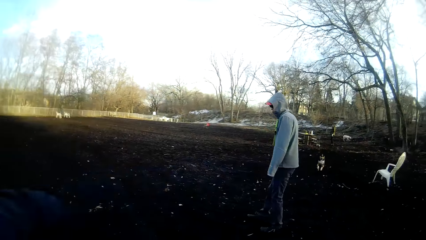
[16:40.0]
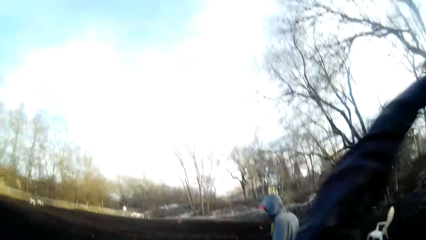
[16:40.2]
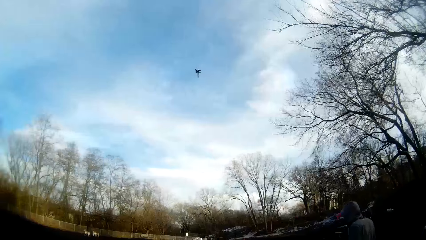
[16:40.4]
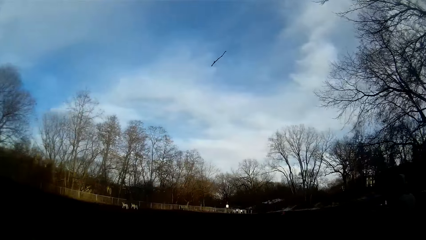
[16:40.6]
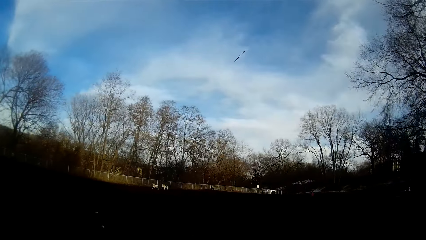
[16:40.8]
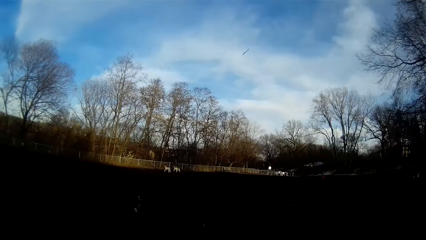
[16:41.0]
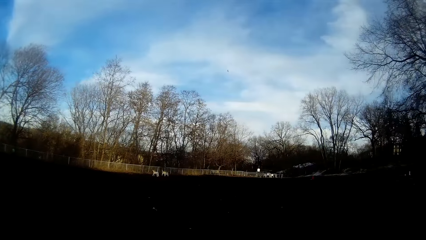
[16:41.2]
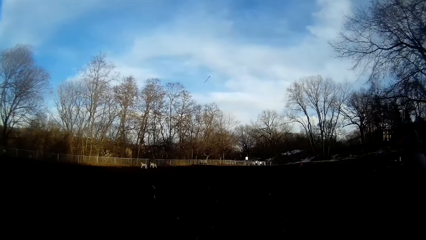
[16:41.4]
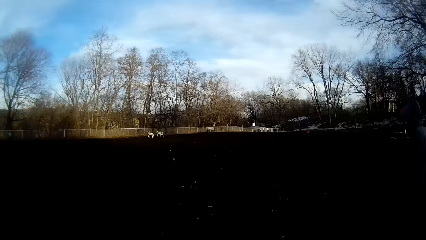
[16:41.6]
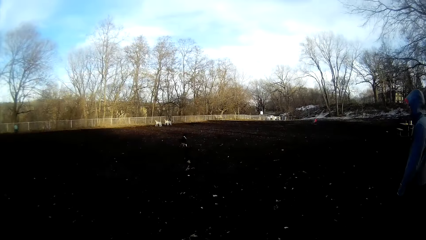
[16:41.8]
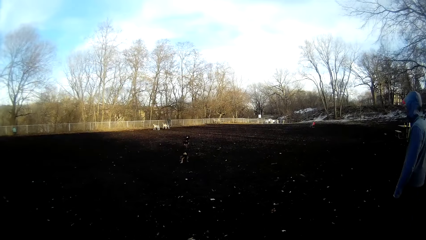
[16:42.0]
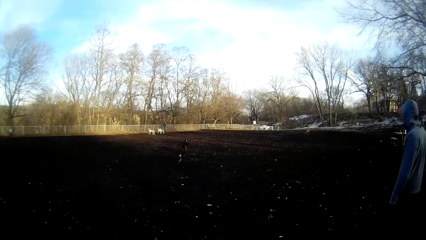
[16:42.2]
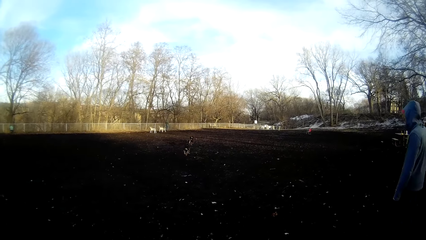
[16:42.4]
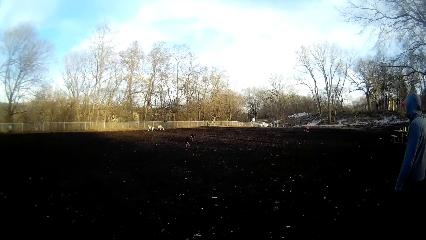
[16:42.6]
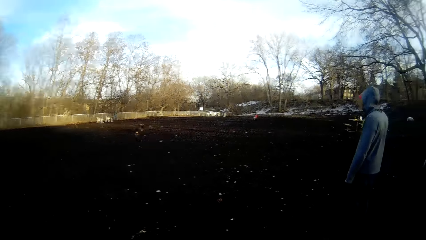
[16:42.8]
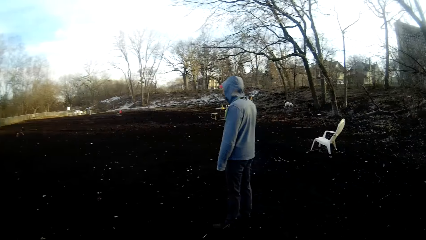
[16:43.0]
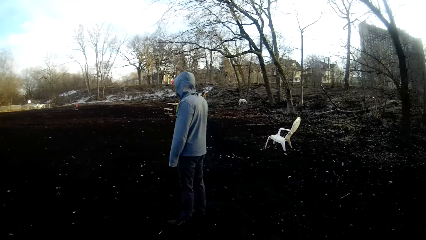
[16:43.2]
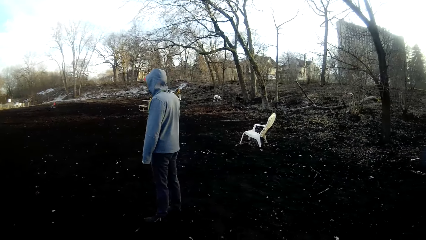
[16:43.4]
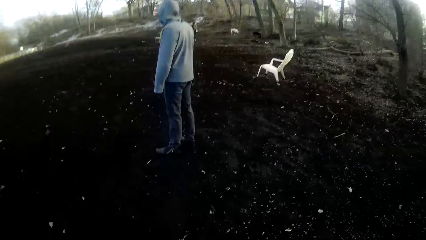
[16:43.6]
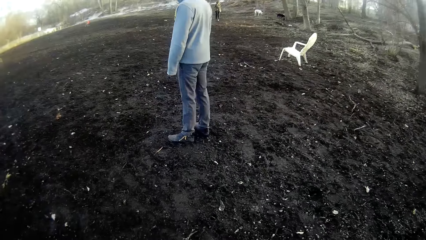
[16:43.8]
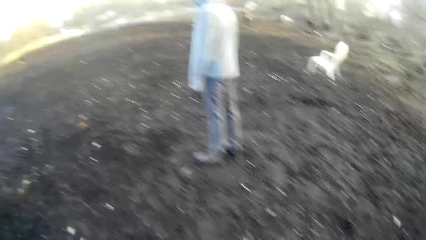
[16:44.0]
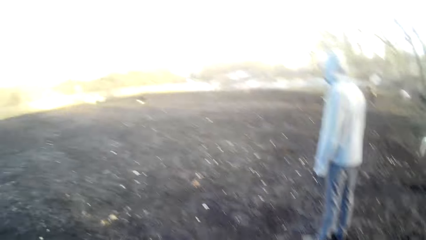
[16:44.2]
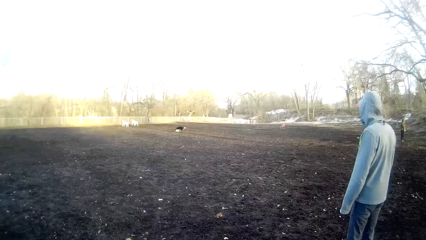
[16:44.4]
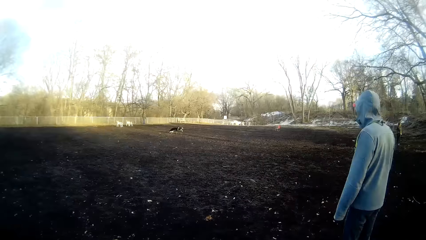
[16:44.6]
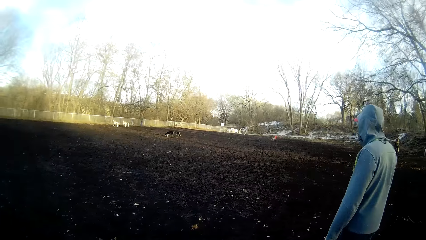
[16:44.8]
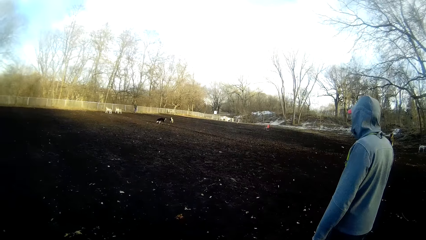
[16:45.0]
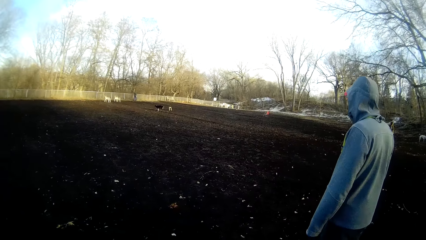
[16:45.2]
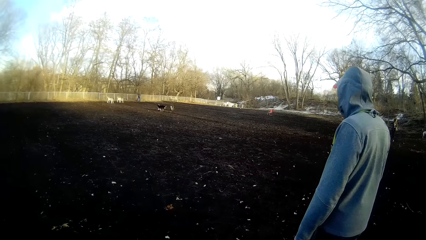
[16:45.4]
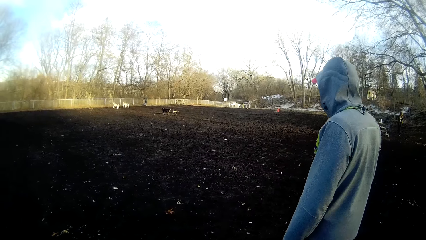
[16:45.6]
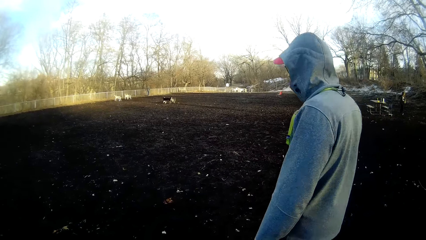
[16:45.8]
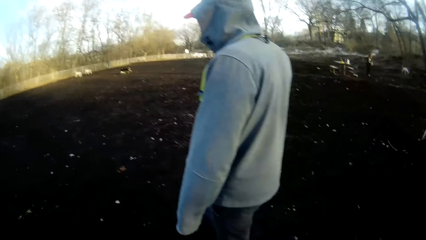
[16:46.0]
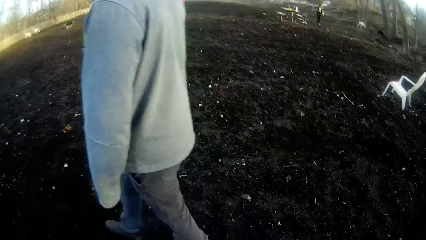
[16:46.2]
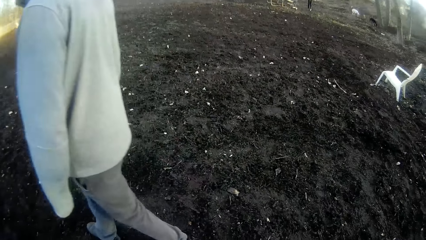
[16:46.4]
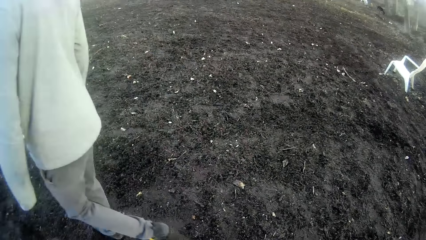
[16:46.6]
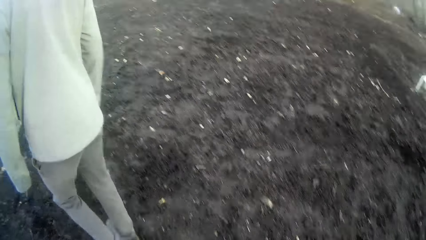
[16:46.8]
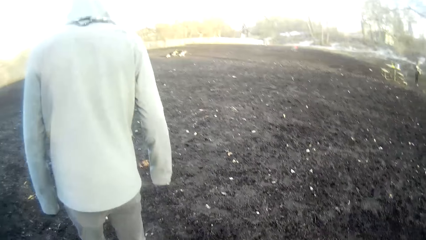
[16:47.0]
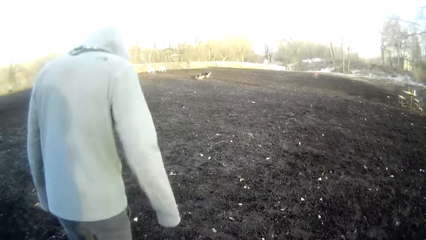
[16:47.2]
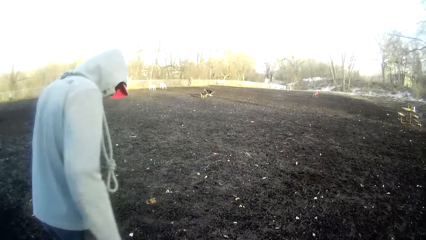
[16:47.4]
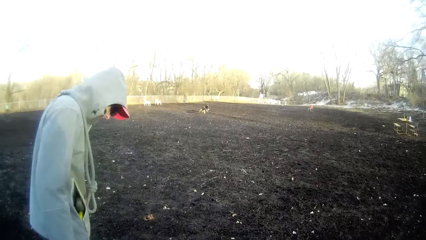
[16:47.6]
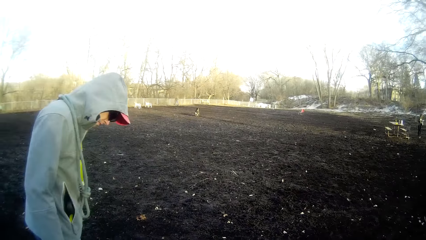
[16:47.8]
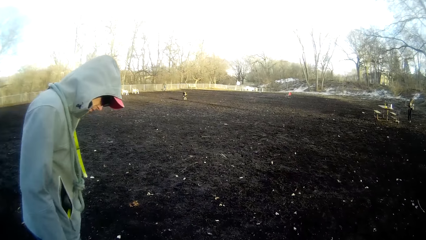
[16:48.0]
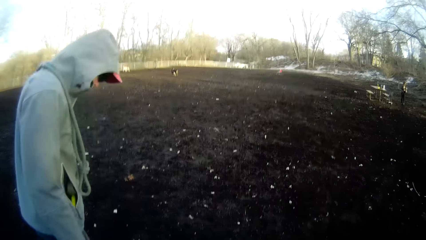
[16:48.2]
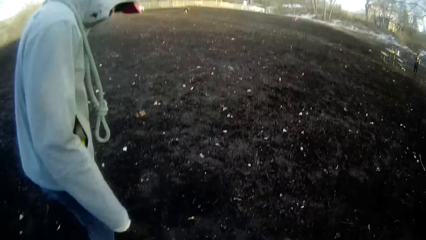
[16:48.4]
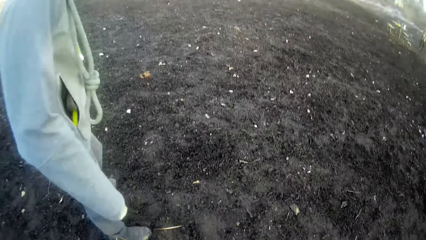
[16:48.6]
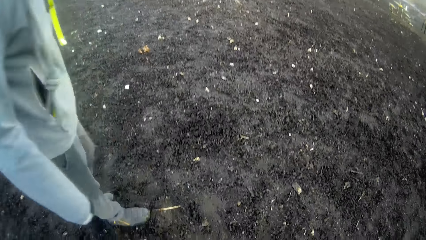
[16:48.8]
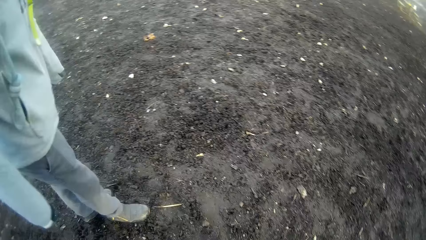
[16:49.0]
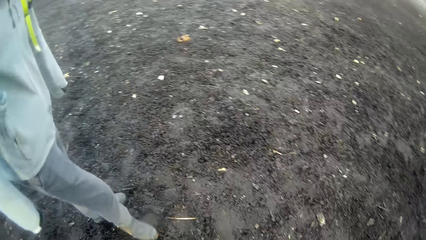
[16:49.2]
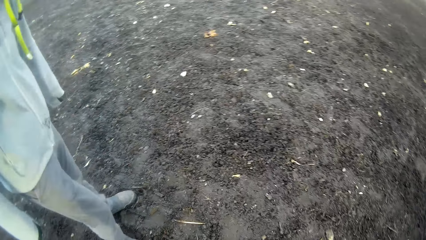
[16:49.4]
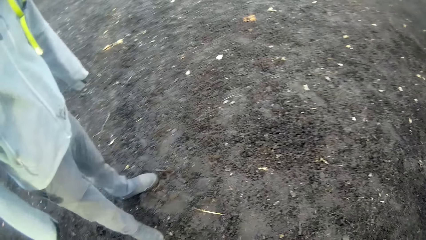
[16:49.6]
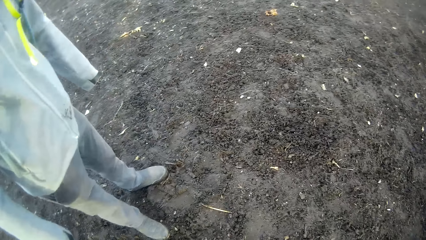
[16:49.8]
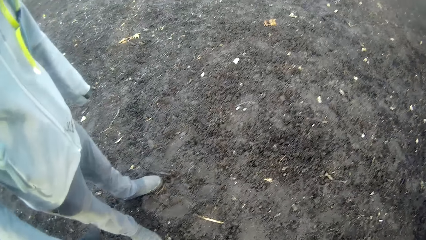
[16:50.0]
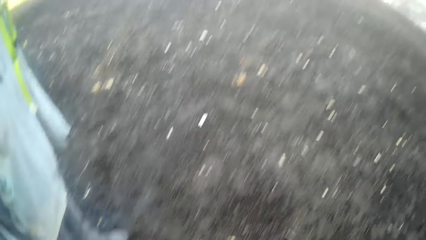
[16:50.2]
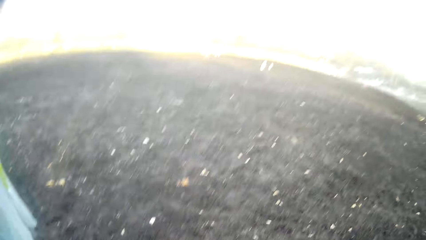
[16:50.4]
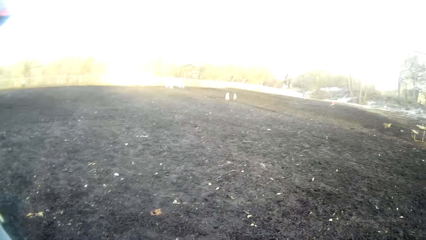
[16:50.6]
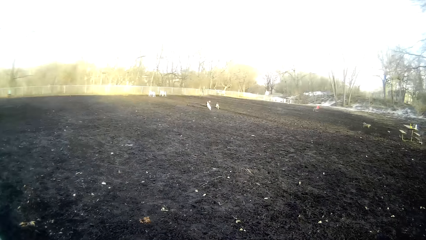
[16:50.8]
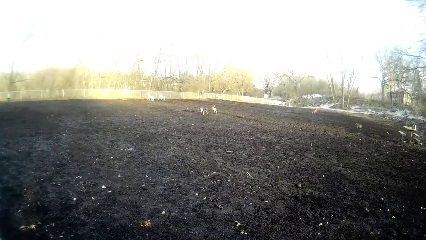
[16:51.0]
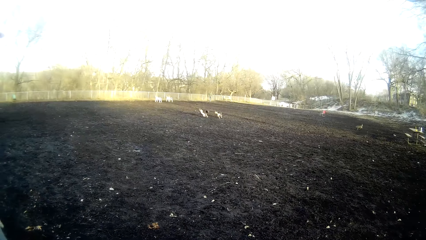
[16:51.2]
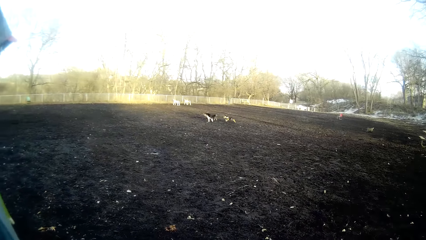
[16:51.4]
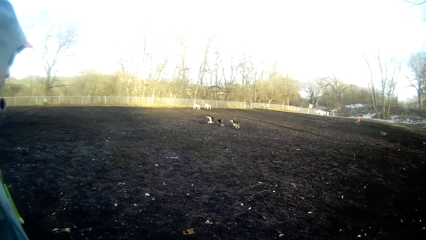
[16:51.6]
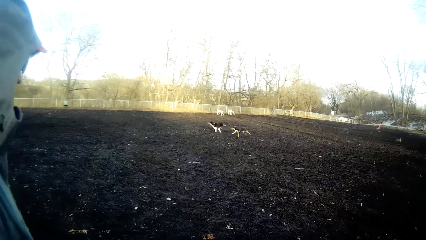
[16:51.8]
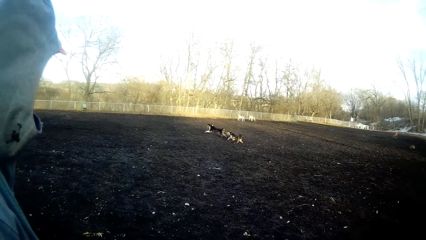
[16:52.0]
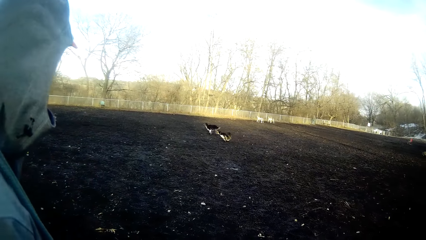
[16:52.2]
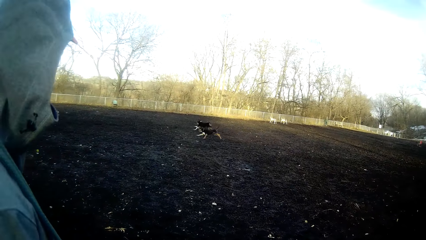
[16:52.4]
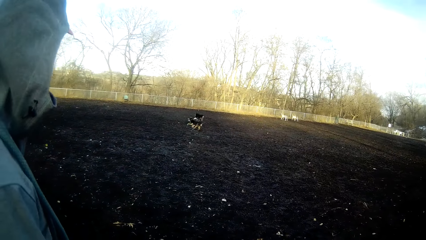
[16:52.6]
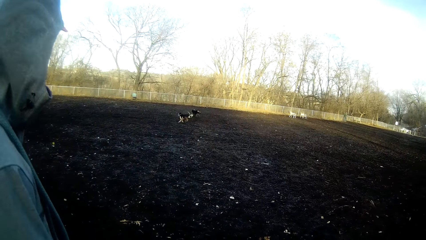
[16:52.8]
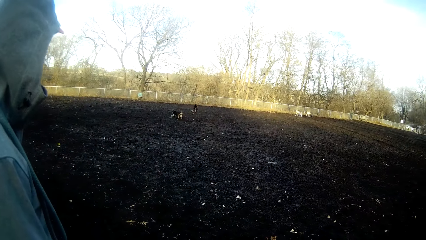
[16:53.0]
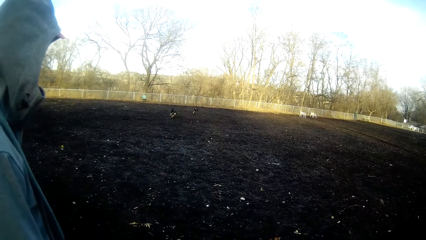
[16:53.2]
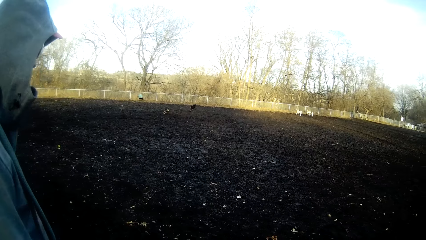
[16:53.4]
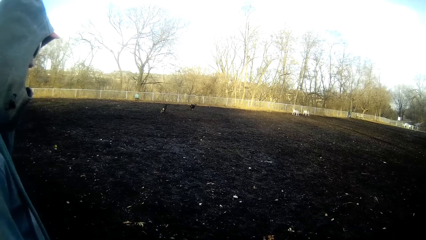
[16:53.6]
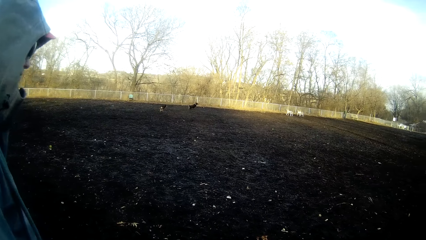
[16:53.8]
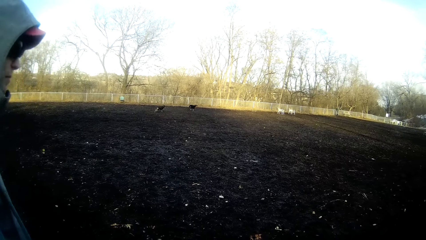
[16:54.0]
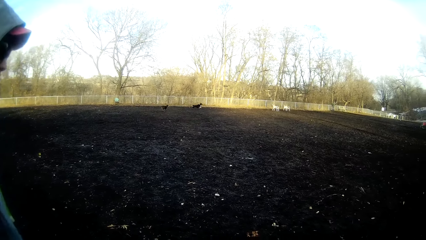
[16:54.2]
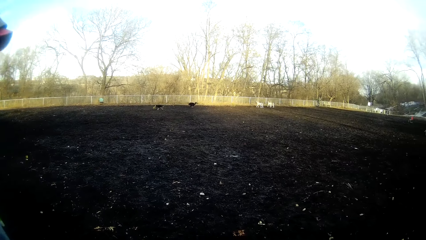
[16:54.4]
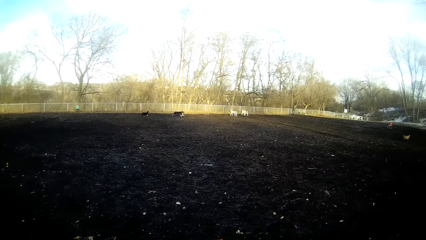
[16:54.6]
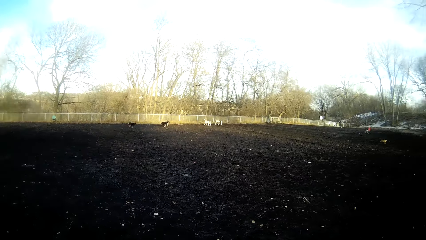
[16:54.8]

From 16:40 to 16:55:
The camera wearer throws the twig on the field with his right hand. The dog chases the twig on the field. Another dog chases the twig on the field. The camera wearer looks at the man.
